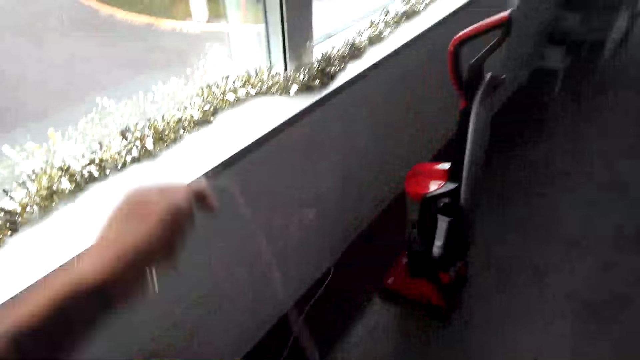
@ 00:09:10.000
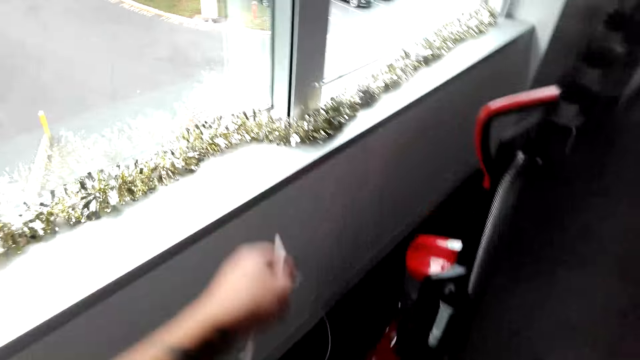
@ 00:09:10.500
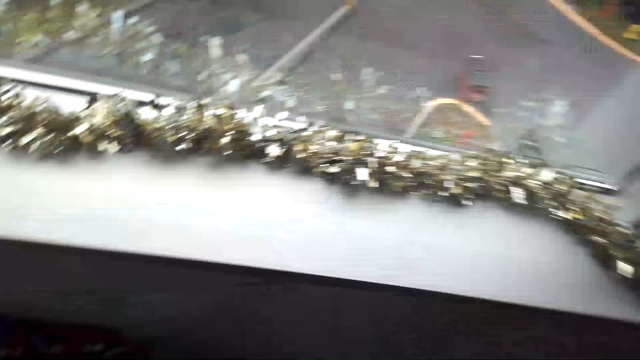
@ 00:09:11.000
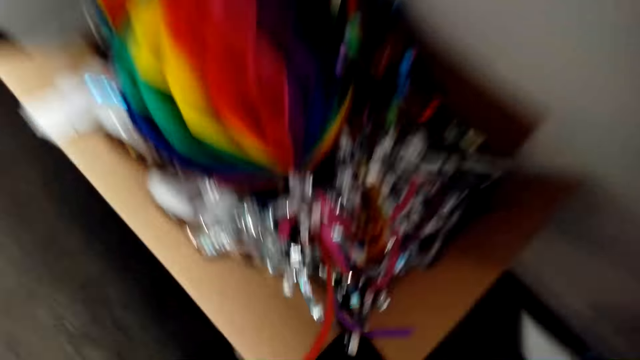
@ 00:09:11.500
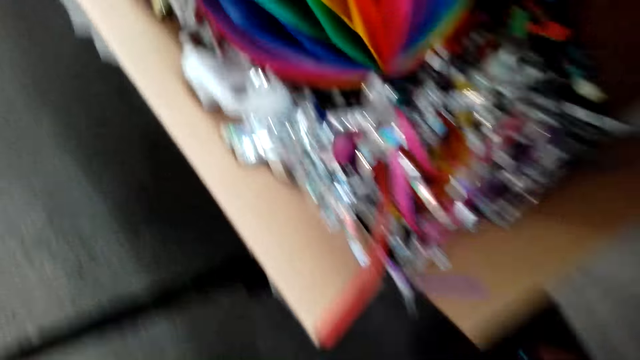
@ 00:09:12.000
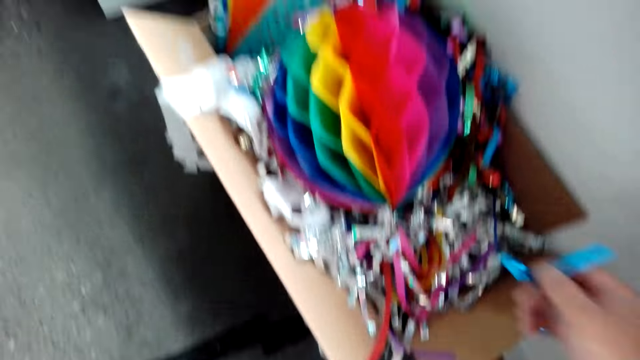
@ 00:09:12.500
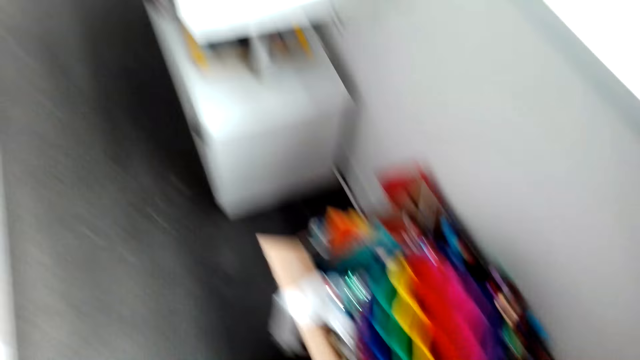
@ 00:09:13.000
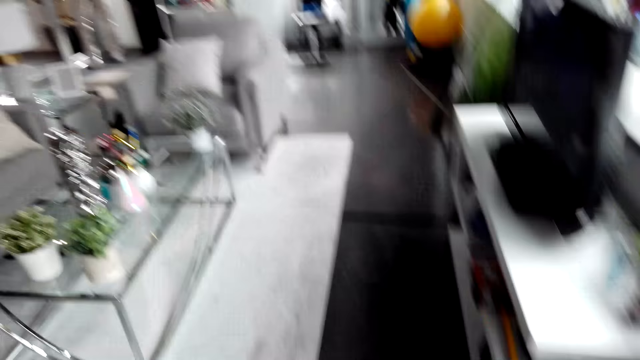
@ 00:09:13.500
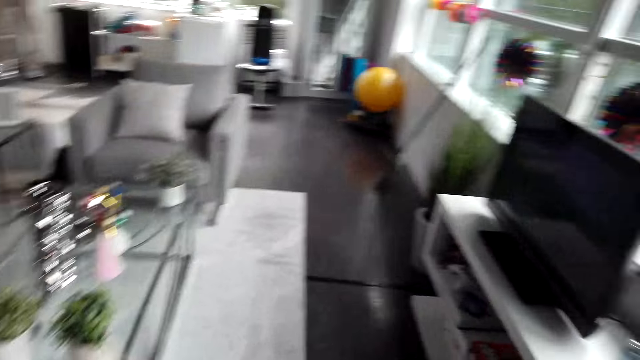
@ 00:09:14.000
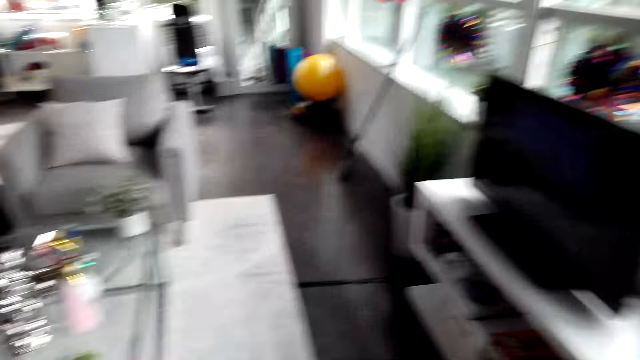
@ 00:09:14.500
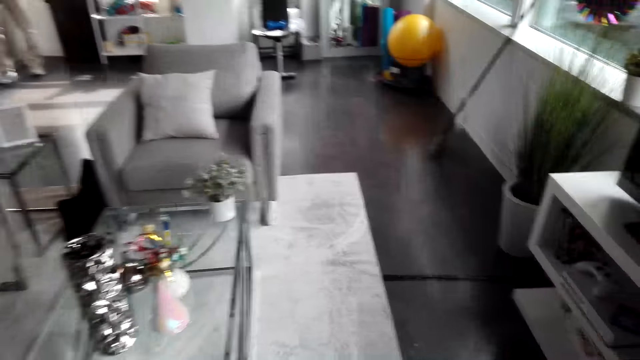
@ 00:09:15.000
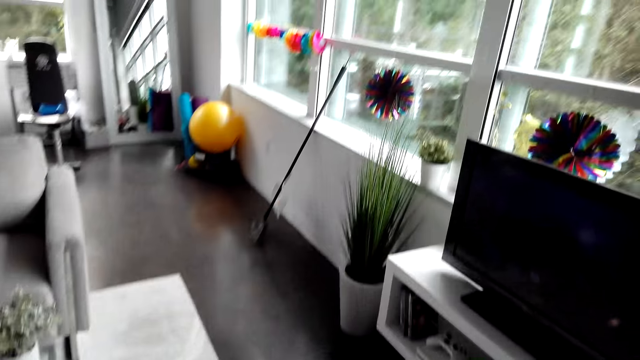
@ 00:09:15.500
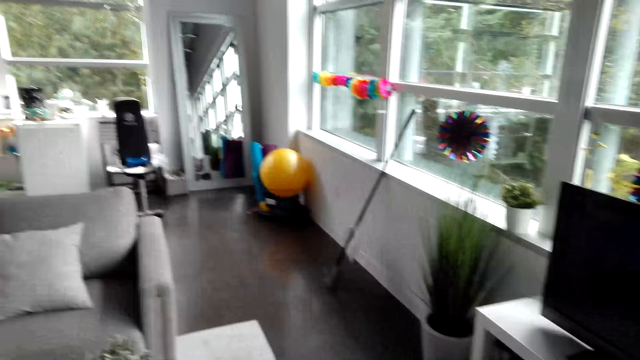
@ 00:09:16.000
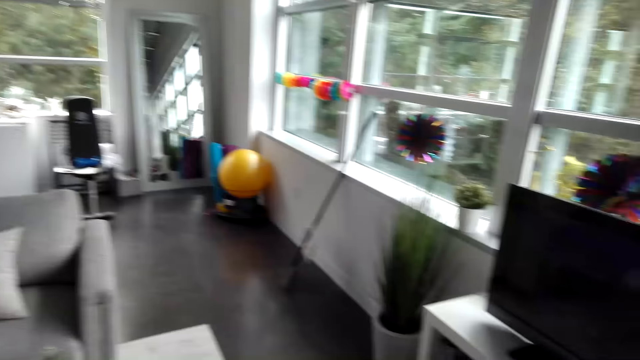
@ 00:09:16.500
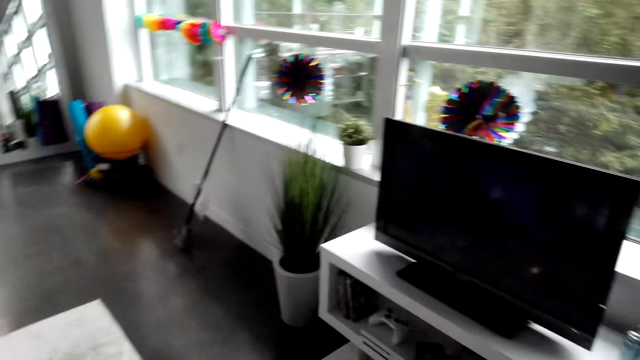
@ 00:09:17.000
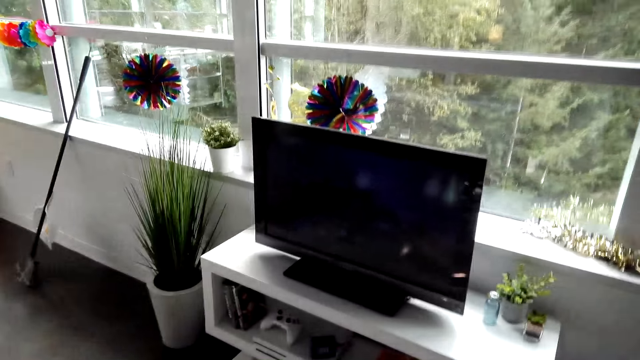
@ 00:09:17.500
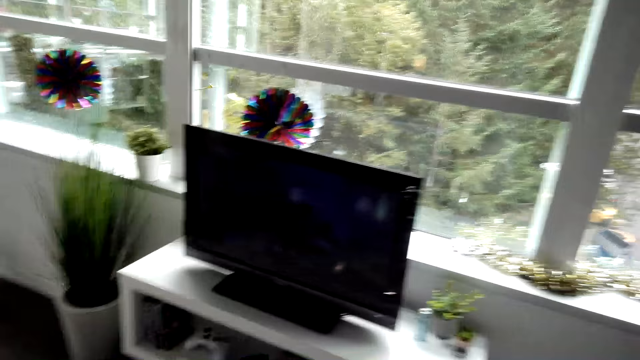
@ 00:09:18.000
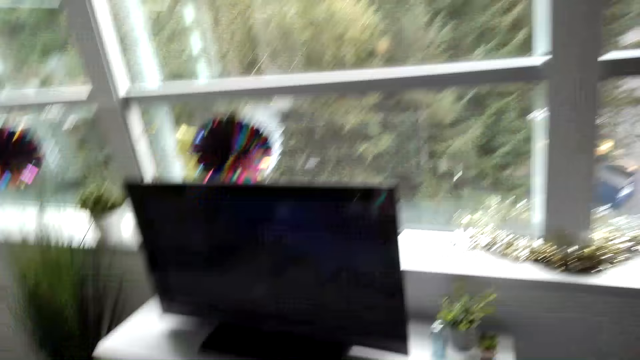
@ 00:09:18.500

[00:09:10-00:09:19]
The camera wearer lifts a wire. They pick a decoration from the floor and put the decoration in the decoration box.

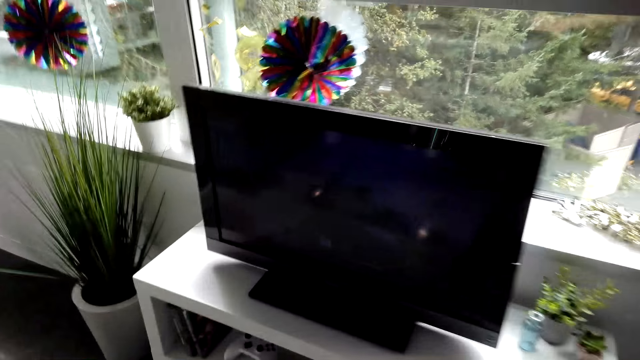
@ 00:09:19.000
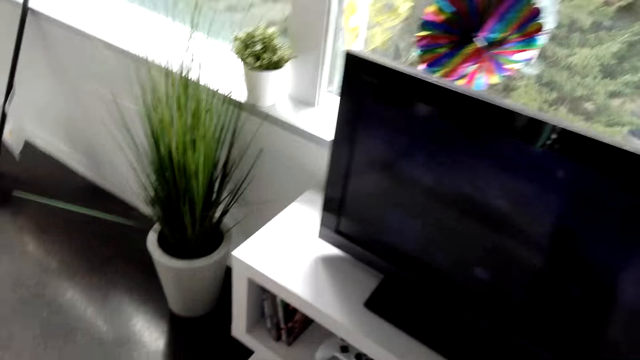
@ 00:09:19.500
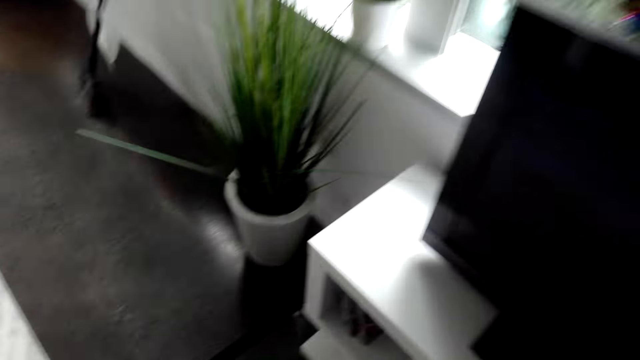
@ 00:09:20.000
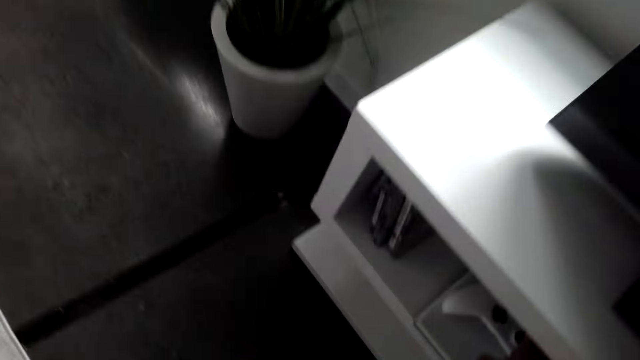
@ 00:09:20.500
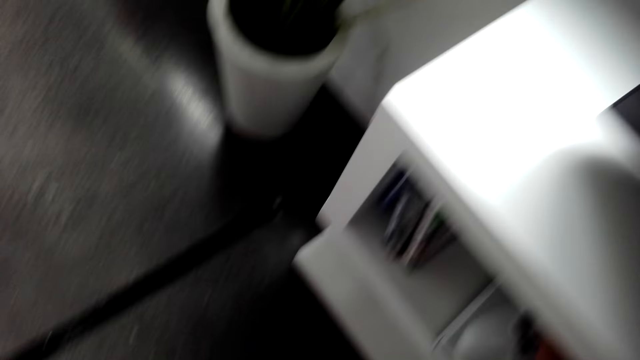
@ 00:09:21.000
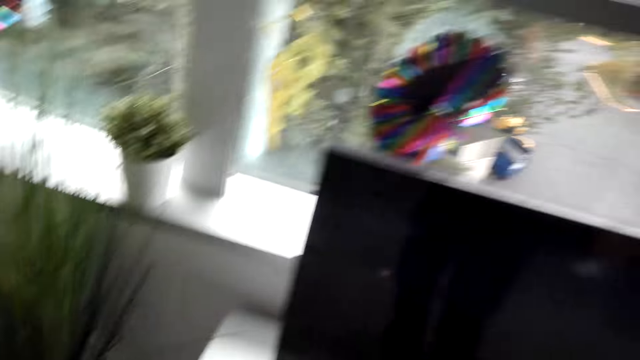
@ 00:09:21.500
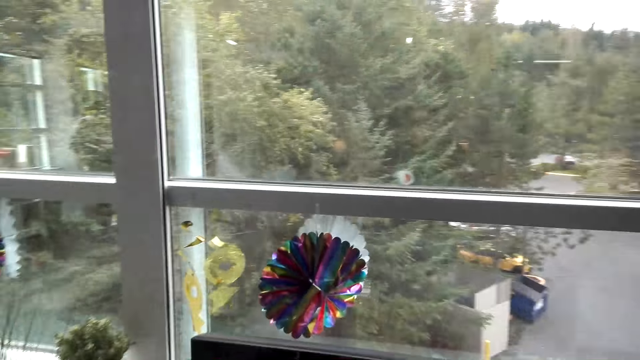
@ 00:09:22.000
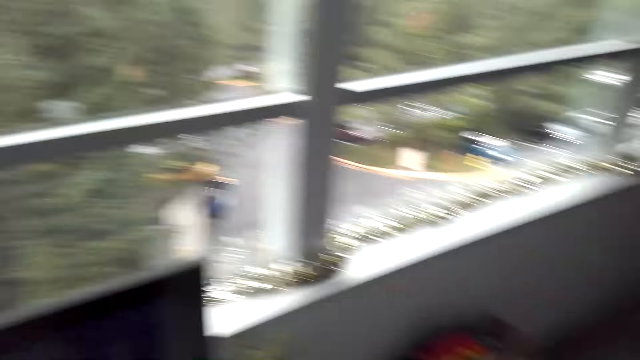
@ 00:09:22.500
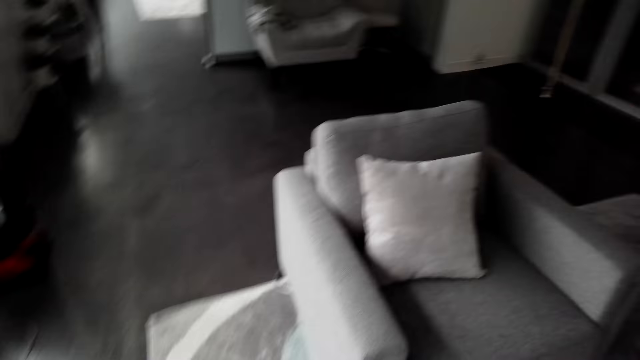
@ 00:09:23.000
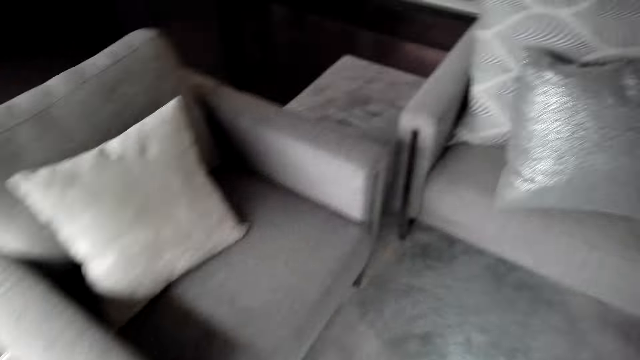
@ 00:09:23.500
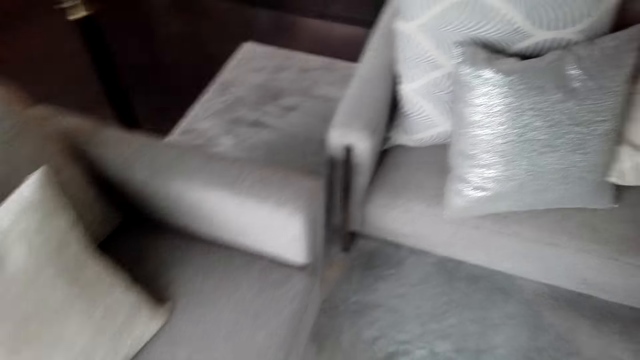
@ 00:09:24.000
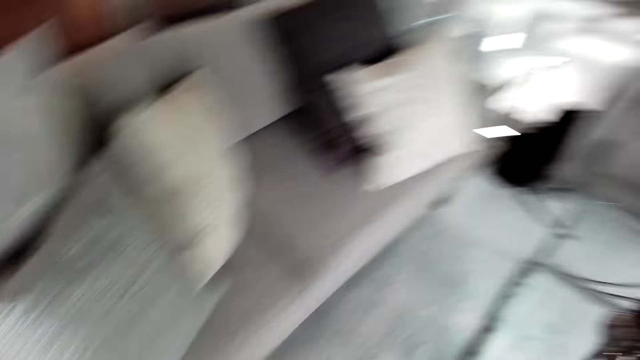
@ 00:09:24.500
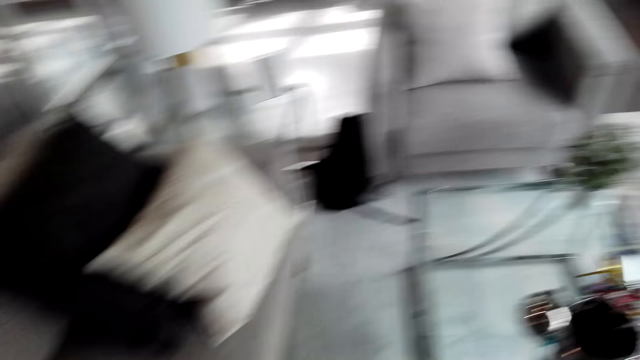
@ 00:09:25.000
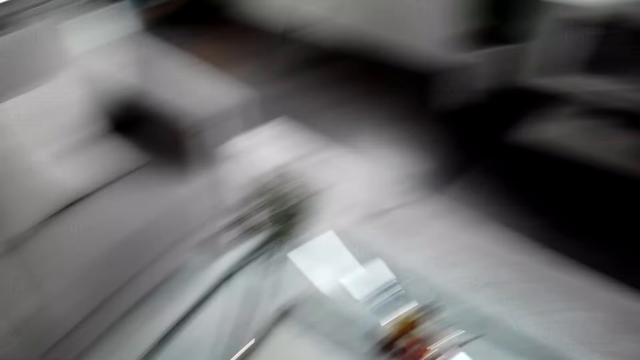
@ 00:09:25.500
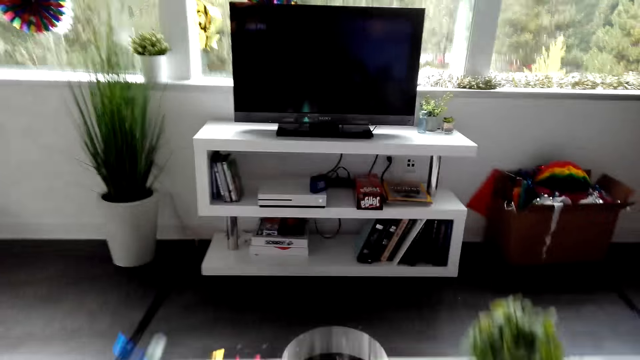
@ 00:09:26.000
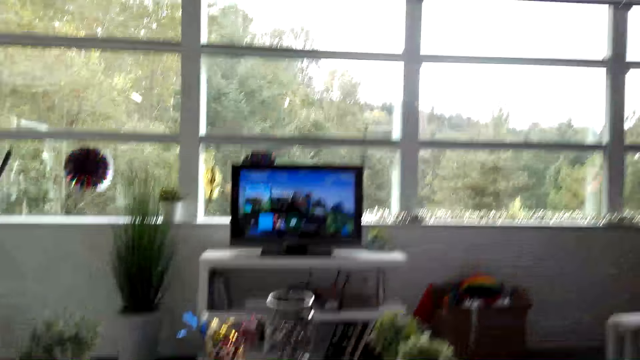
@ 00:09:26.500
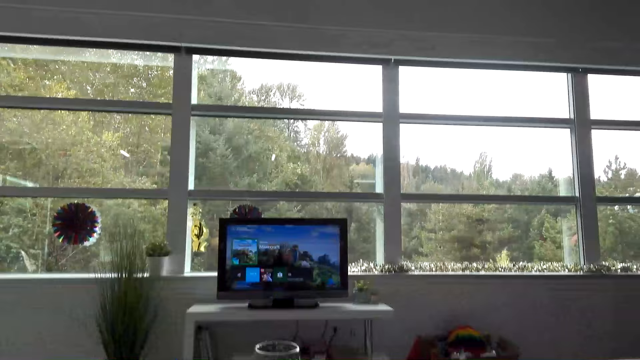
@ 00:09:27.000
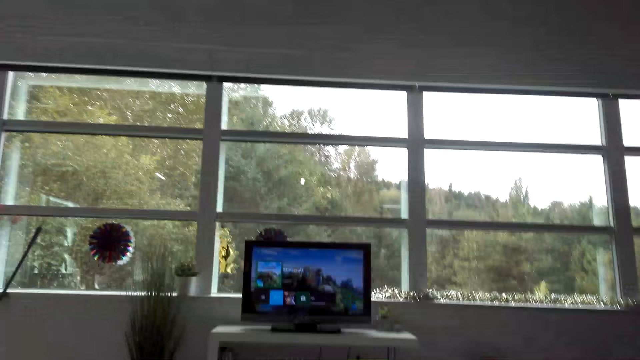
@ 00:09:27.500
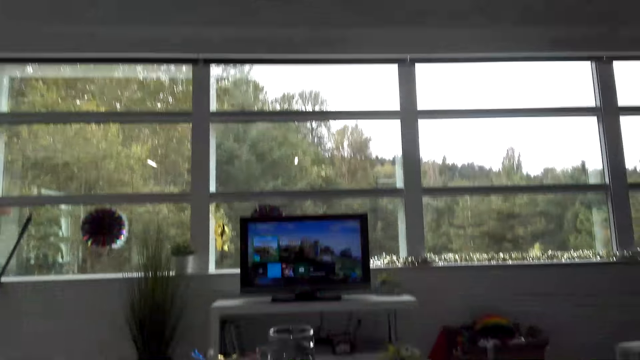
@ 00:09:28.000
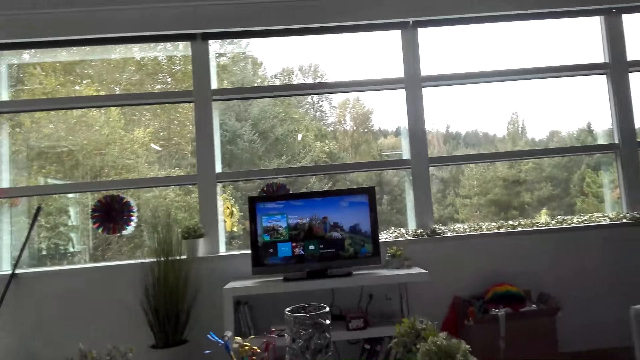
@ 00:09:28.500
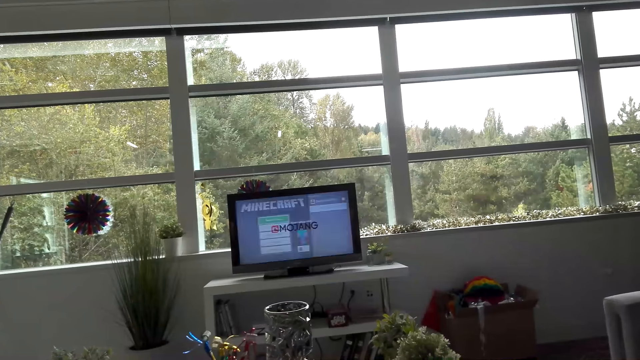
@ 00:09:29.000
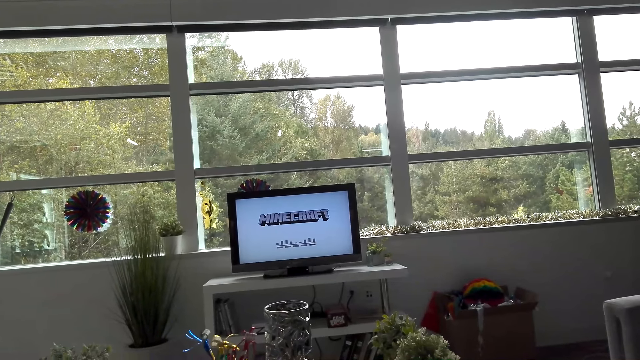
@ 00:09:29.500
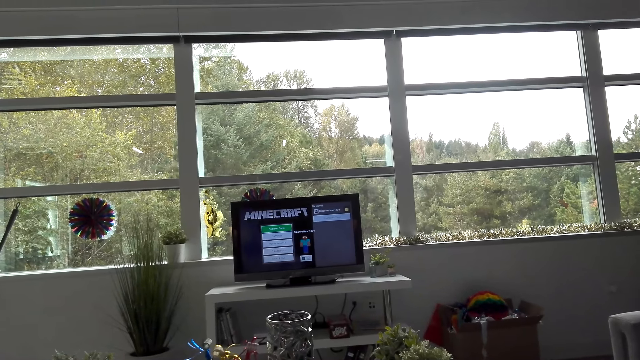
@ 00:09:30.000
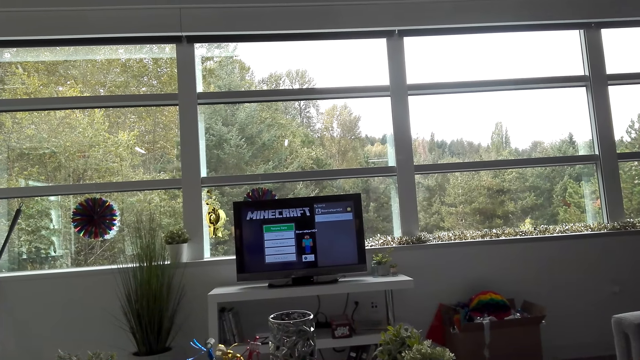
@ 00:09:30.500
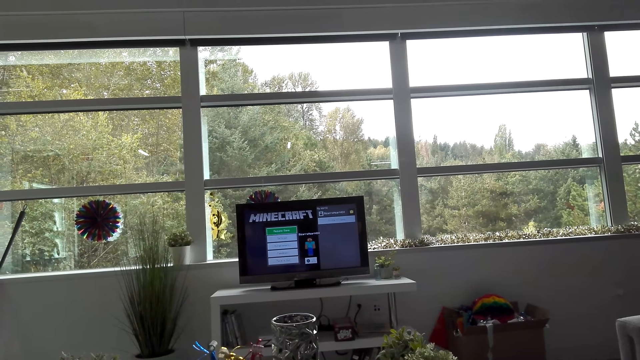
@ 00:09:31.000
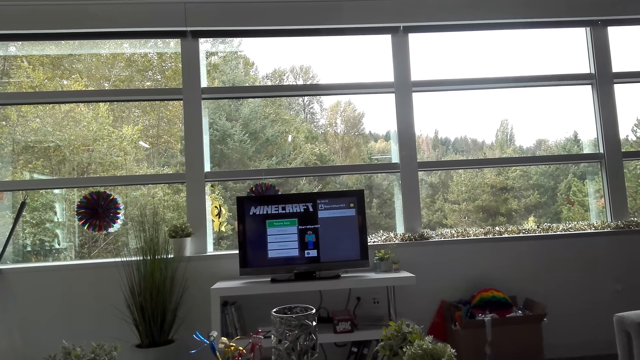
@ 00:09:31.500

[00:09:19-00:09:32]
The camera wearer picks a gamepad. They walk. They sit. They look at the TV. They operate the television.
